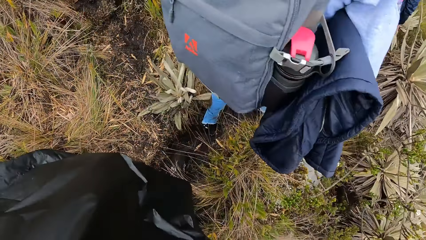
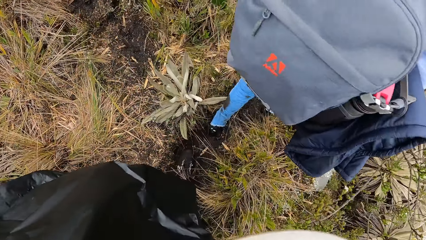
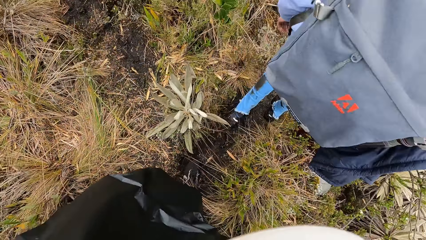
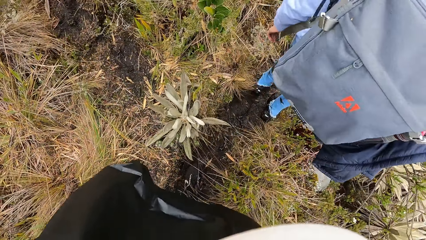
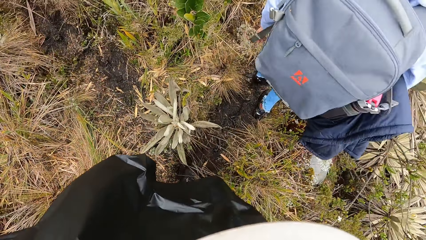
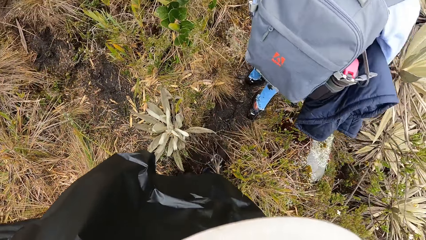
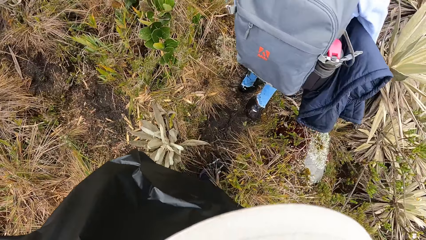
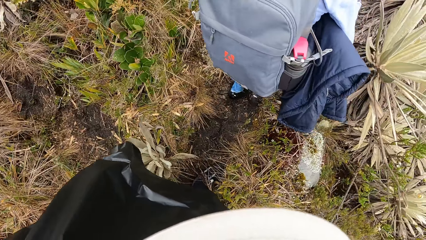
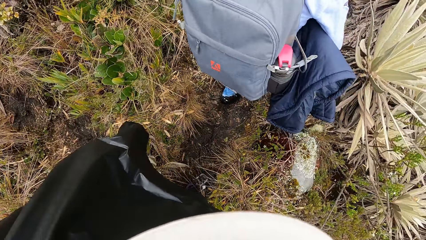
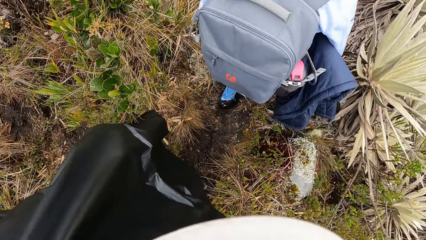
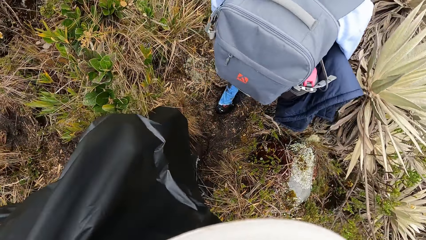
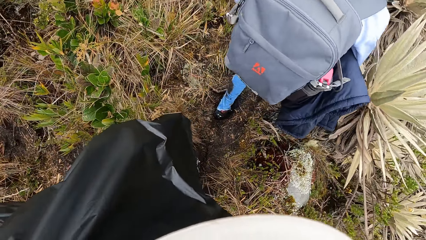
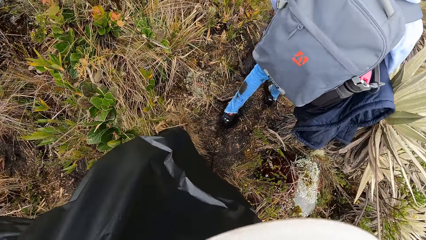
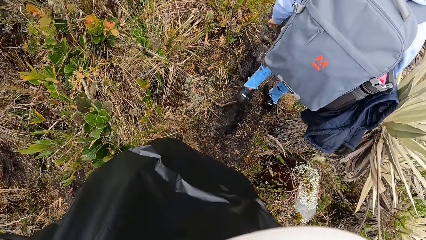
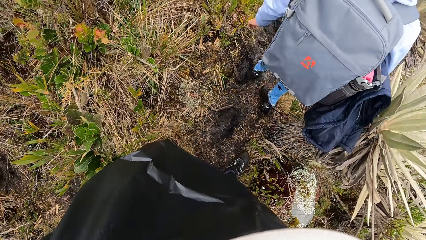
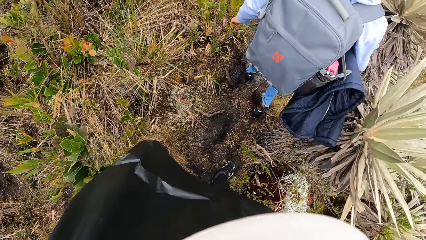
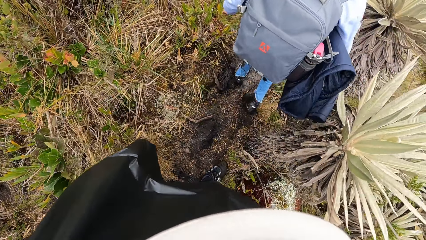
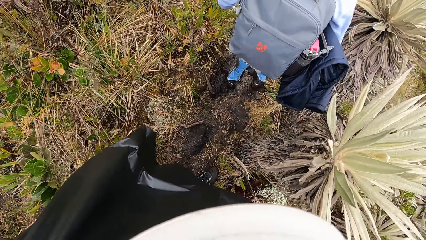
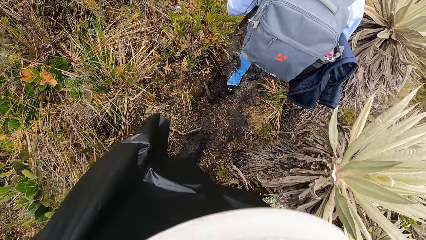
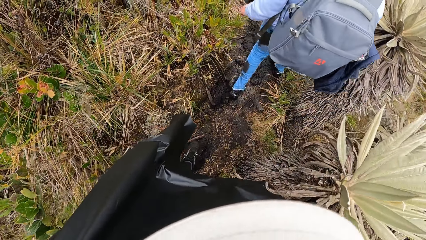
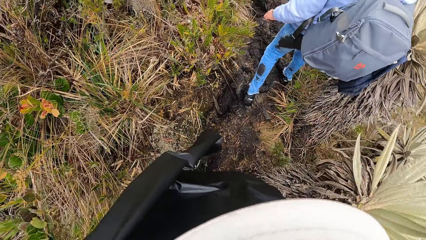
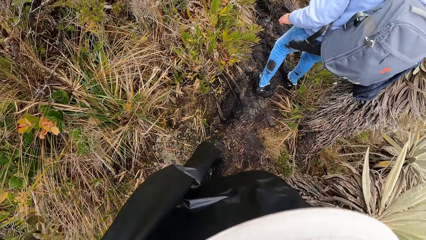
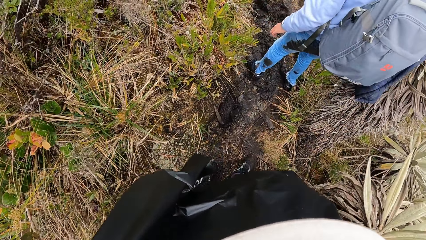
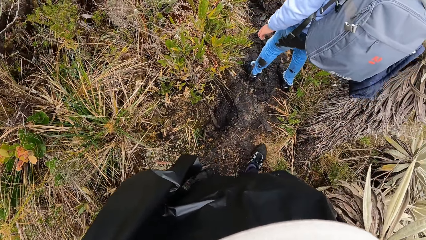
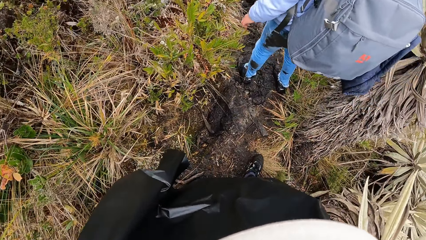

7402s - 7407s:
The camera wearer hikes.

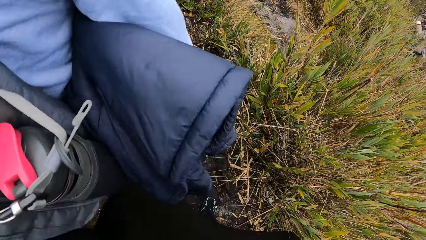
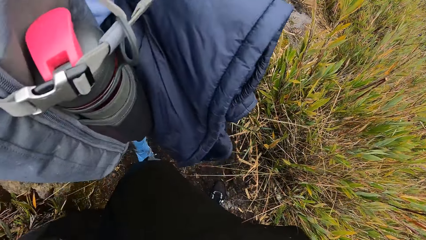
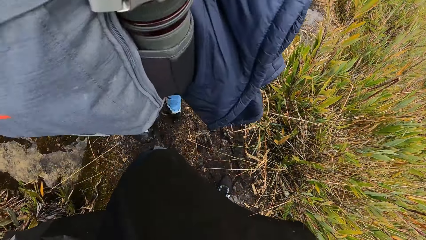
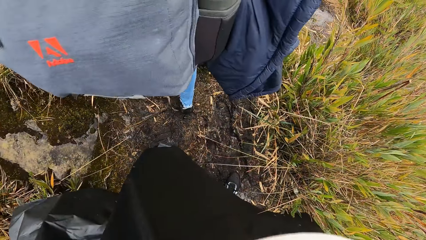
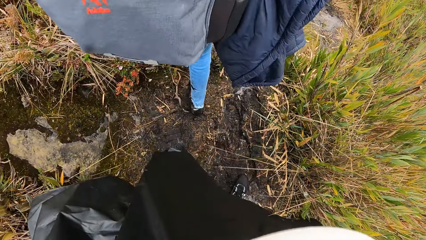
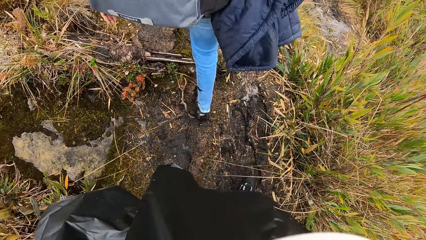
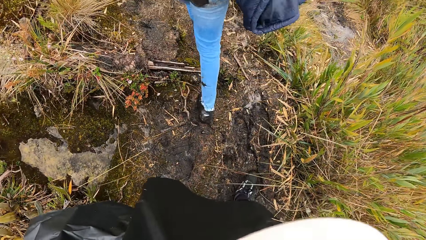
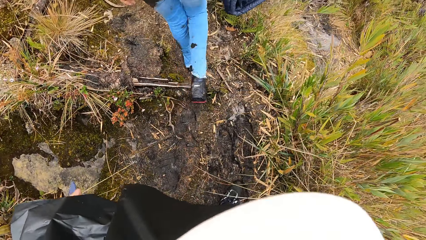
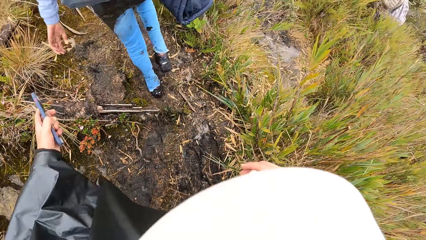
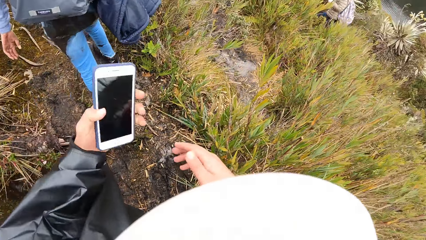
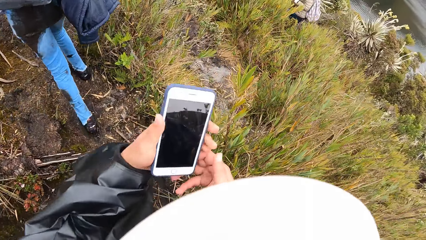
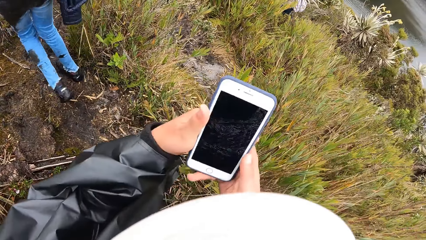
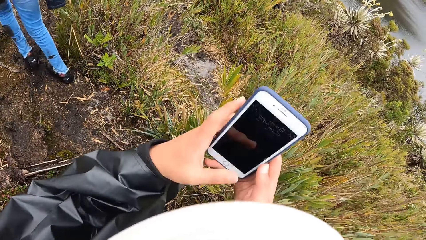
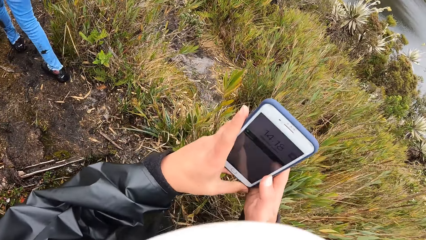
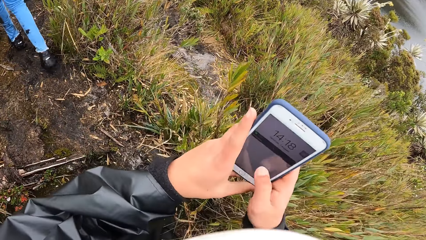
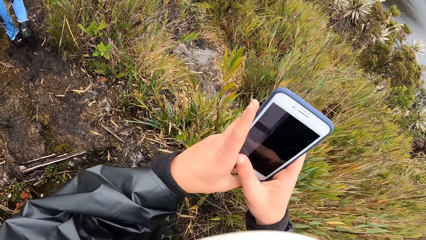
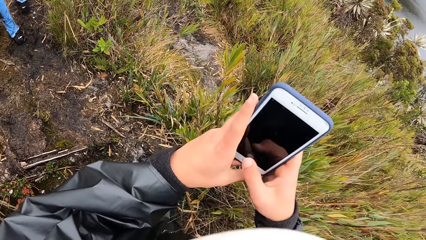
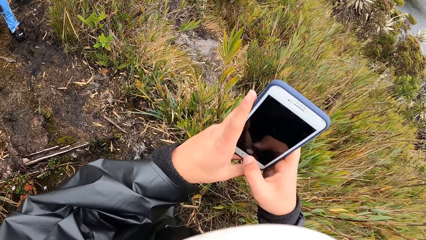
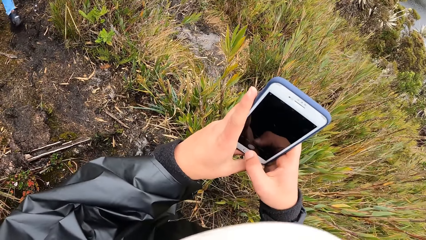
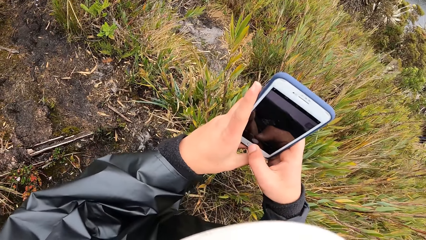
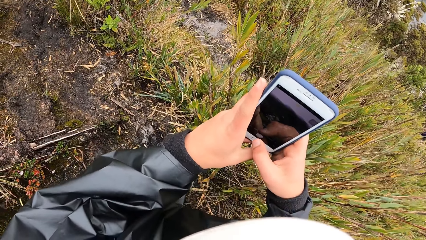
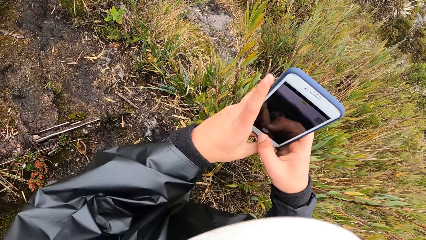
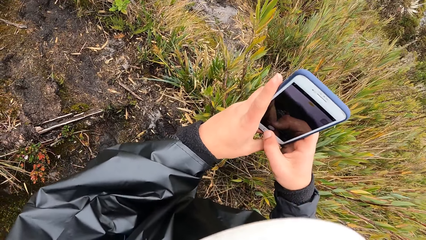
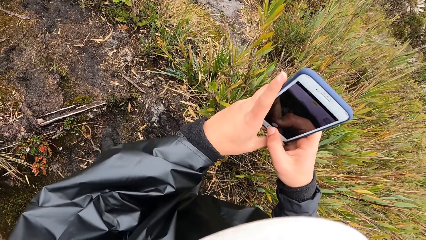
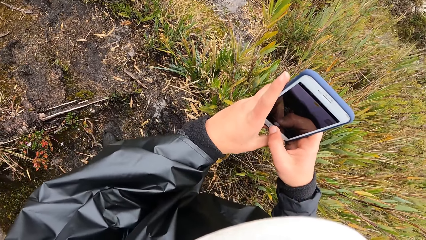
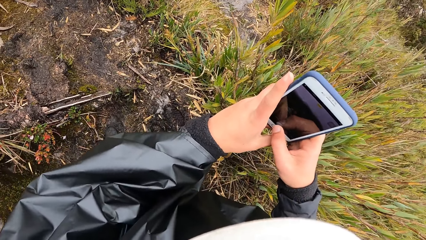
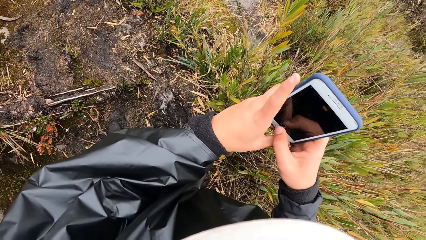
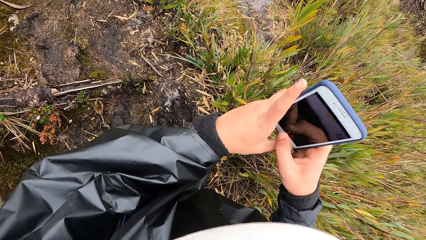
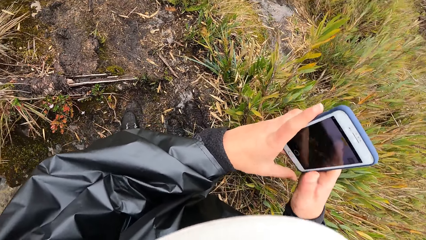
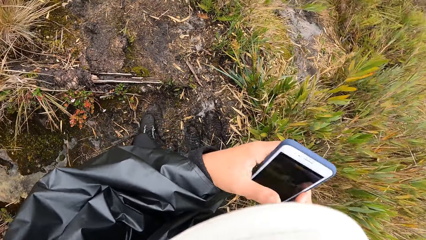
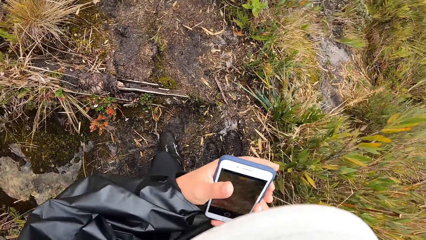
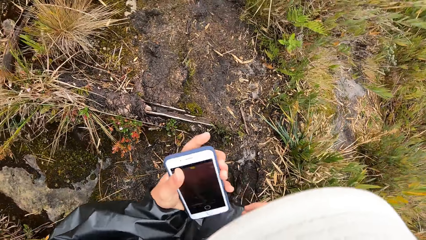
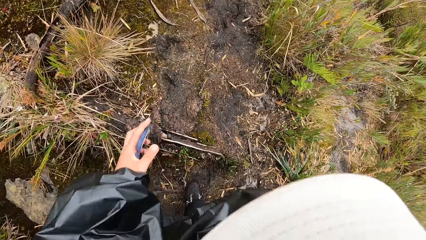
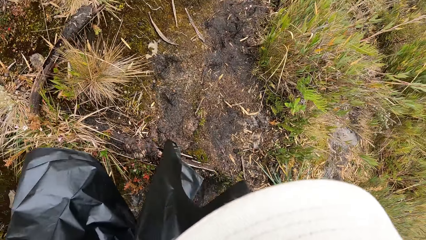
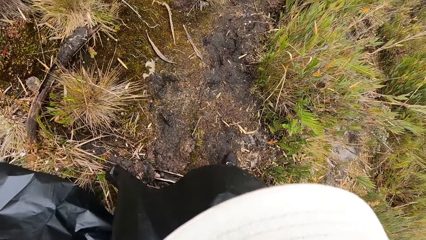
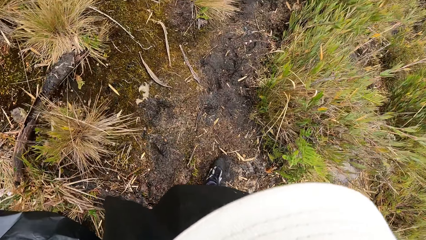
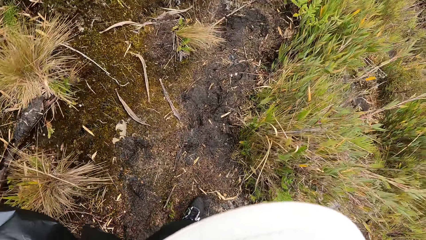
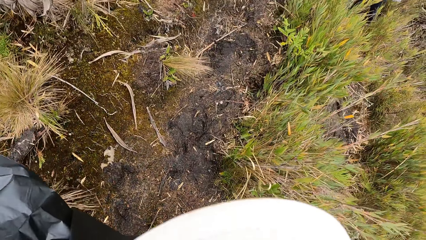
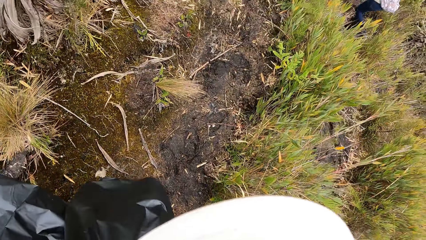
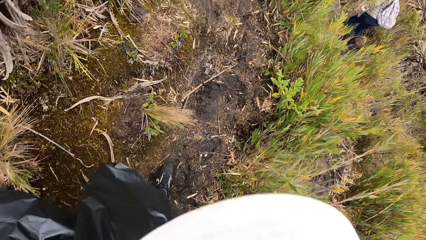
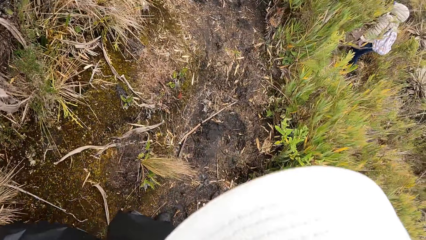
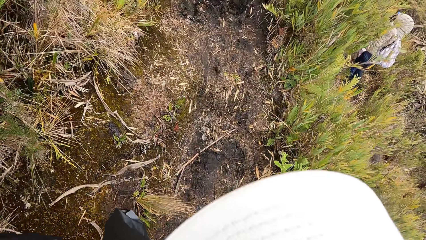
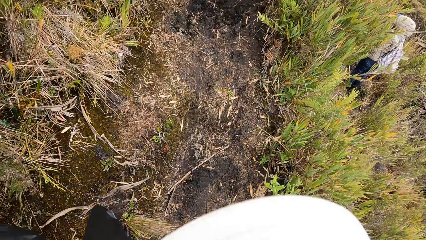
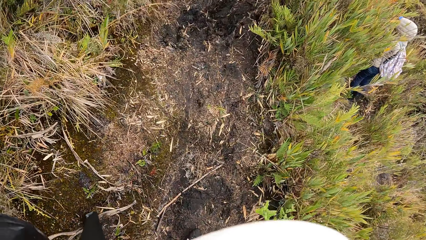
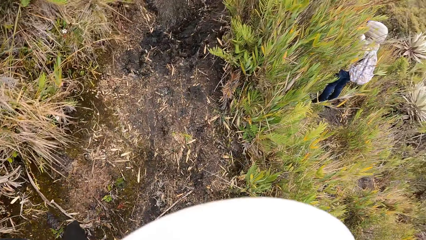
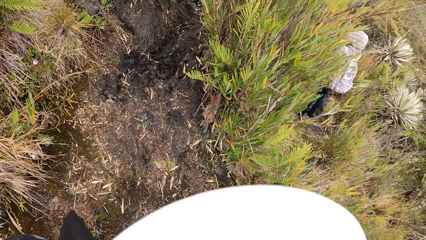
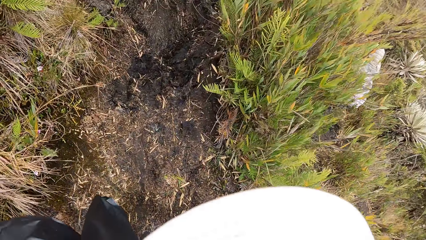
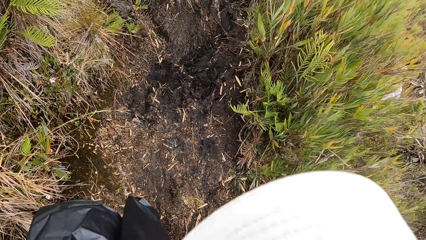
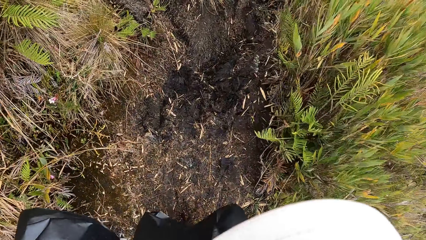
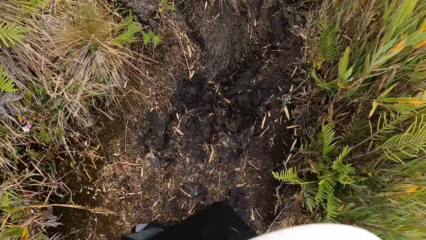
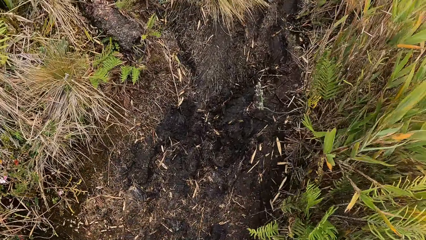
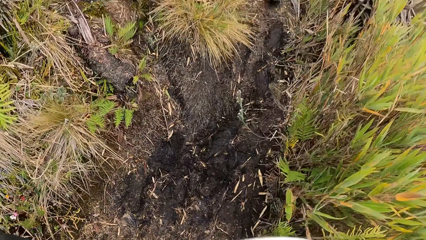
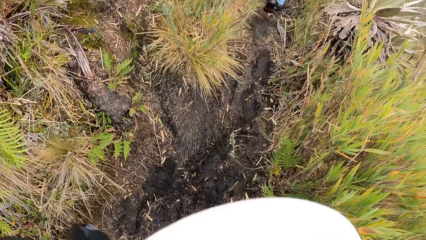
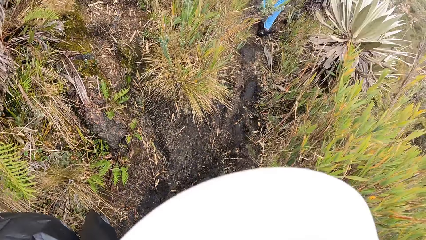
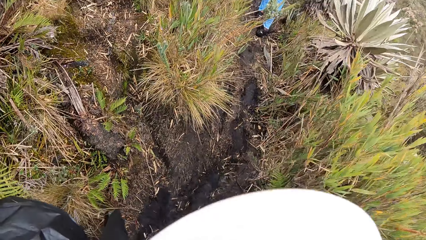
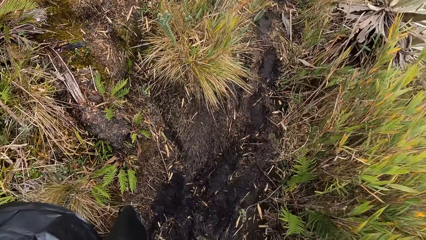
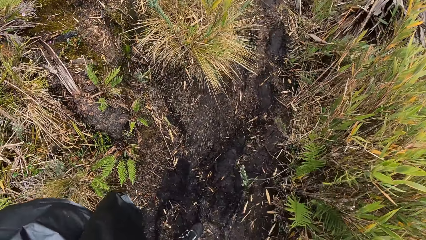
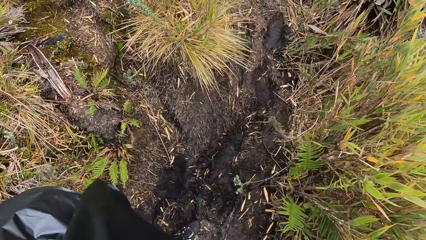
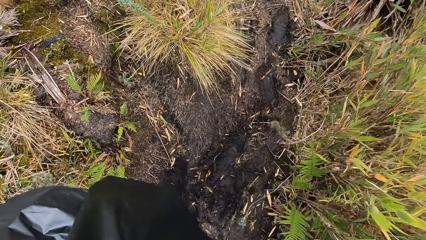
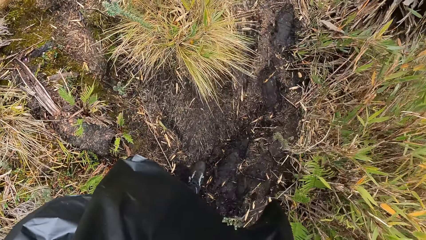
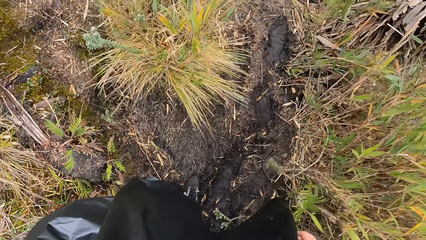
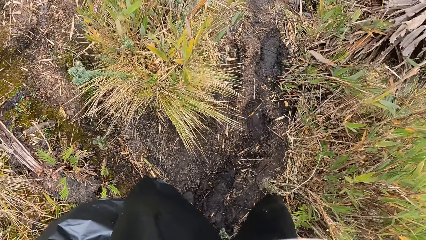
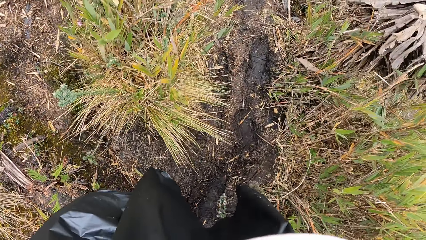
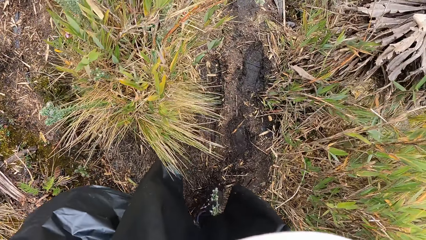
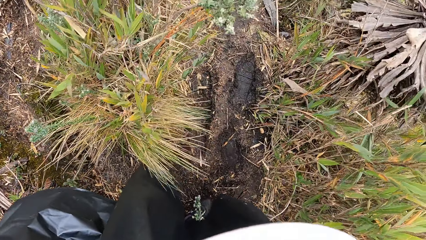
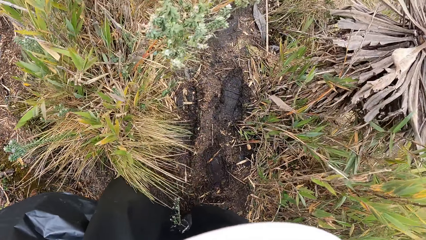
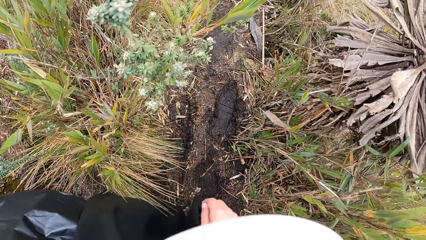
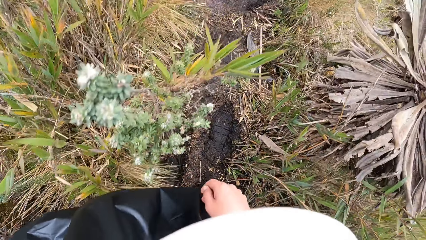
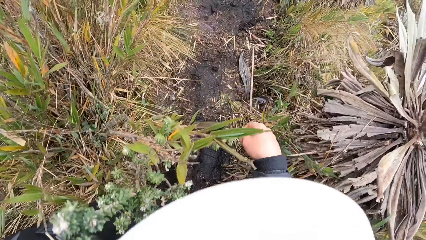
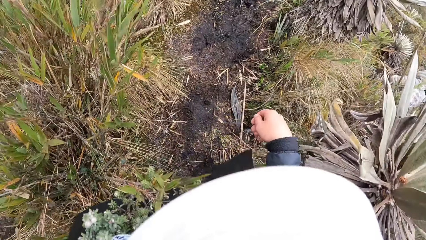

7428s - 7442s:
The camera wearer holds the phone with both hands. She presses the phone, operates the phone with her right hand and scrolls the phone. She captures a photo with the phone. She hikes.
